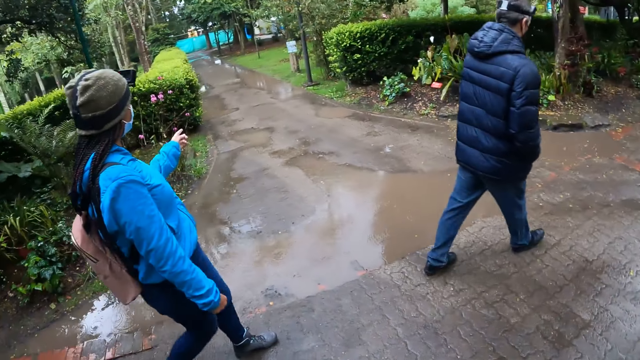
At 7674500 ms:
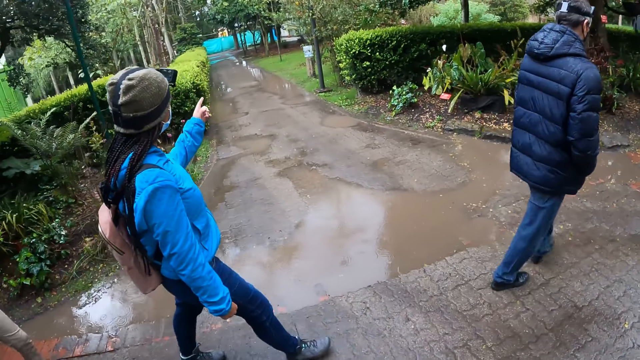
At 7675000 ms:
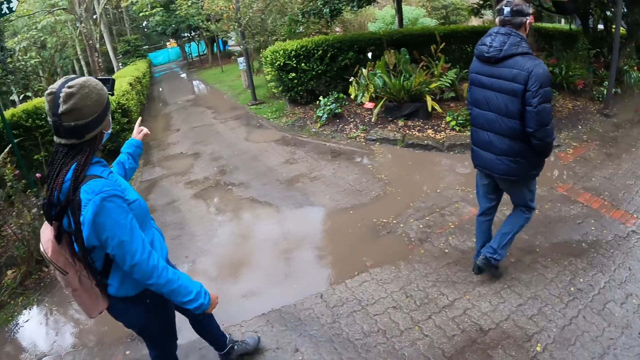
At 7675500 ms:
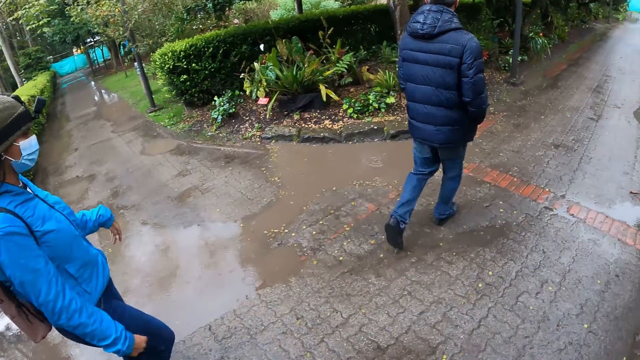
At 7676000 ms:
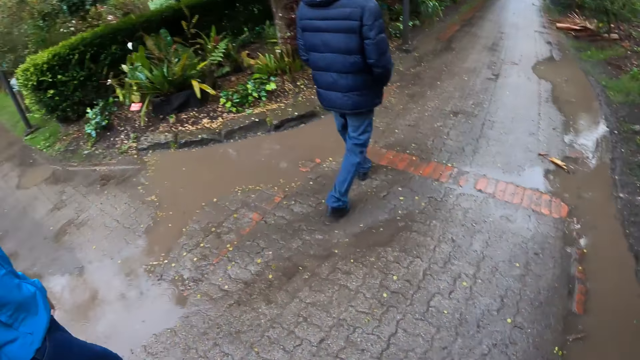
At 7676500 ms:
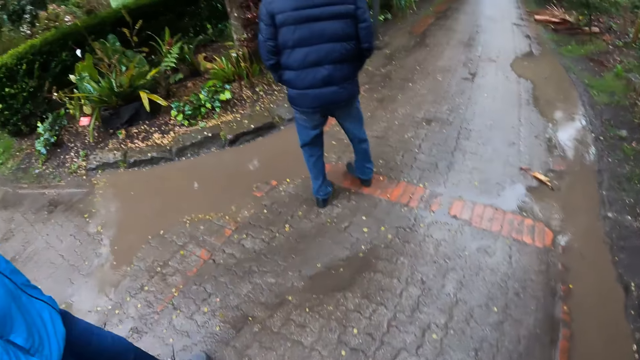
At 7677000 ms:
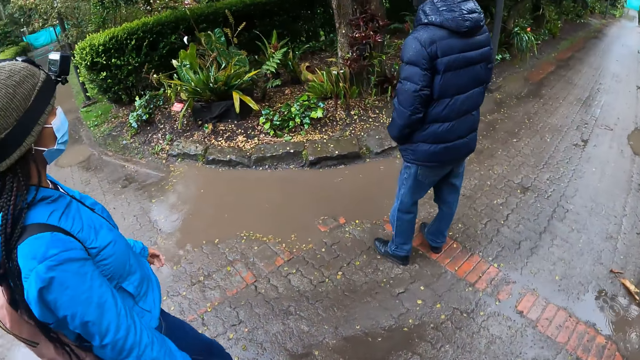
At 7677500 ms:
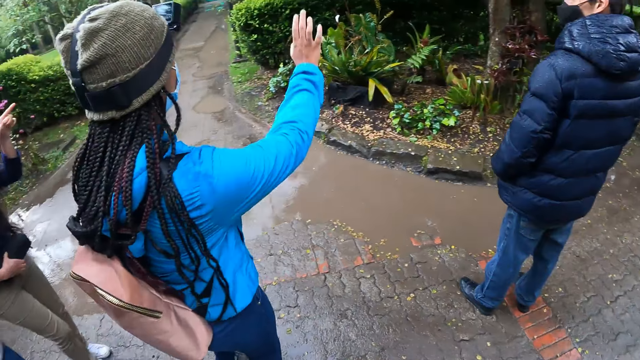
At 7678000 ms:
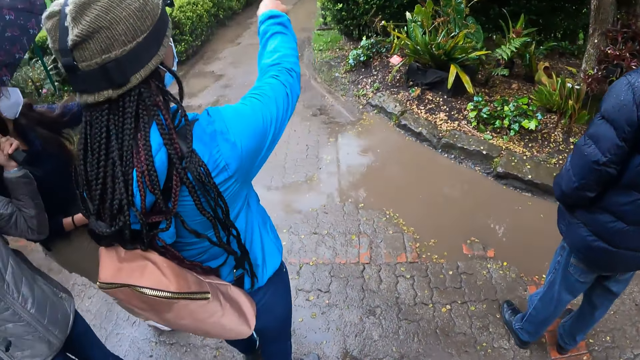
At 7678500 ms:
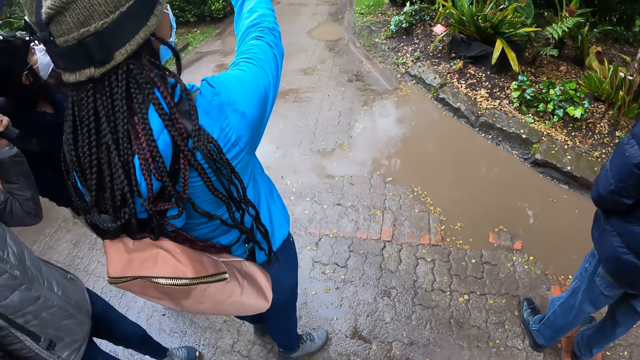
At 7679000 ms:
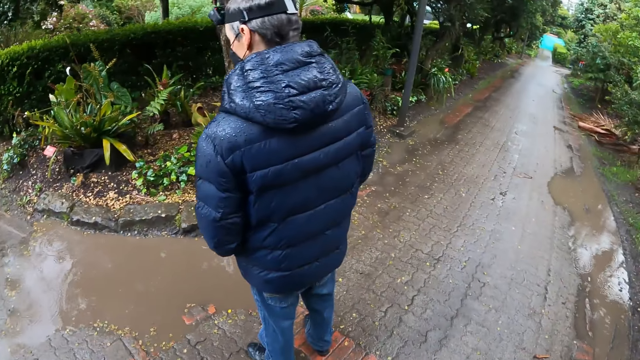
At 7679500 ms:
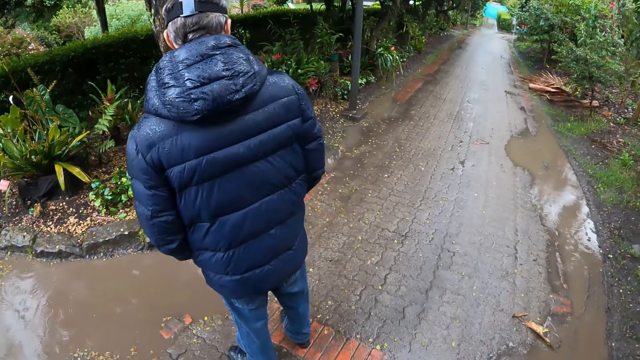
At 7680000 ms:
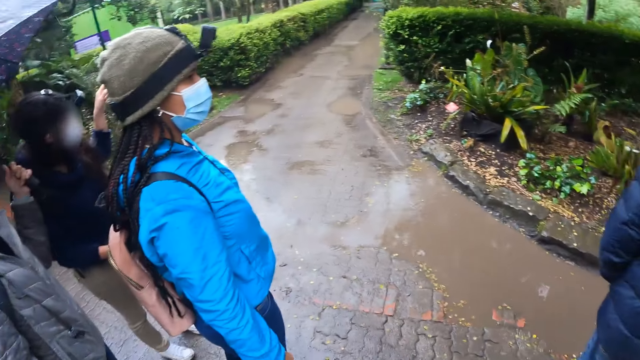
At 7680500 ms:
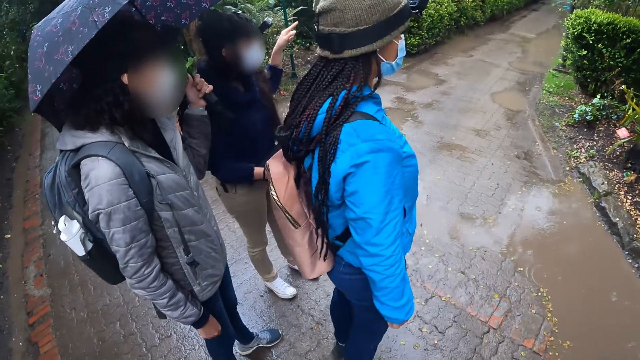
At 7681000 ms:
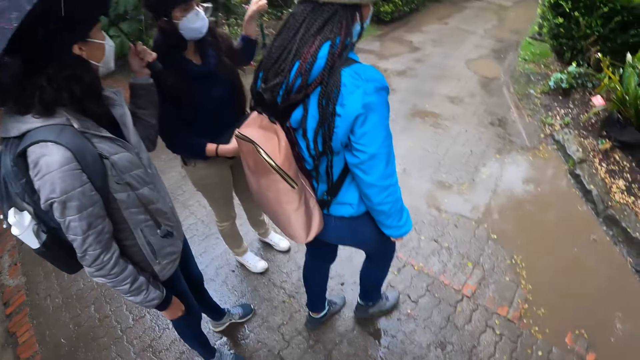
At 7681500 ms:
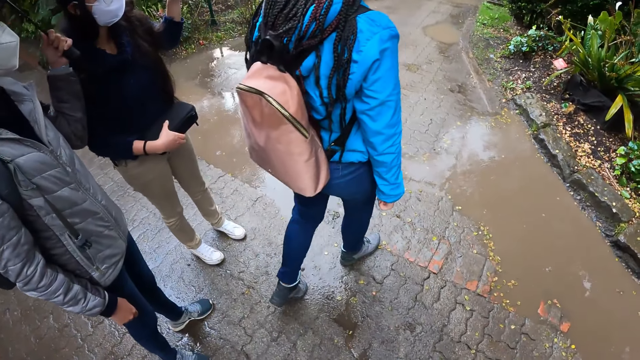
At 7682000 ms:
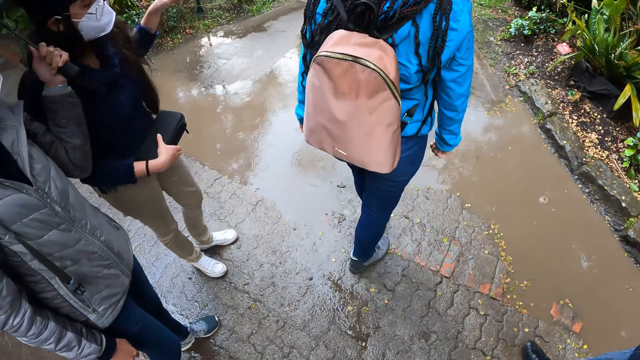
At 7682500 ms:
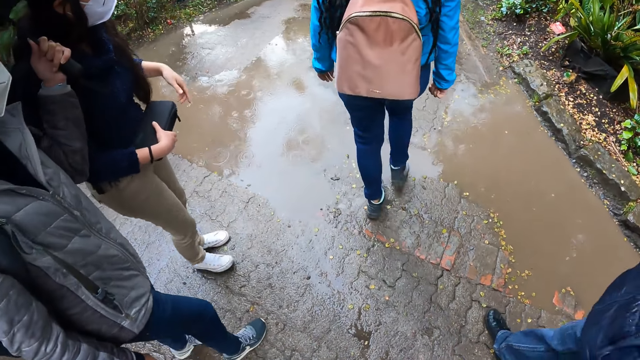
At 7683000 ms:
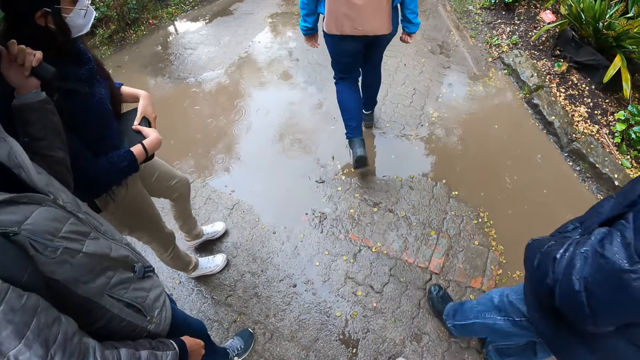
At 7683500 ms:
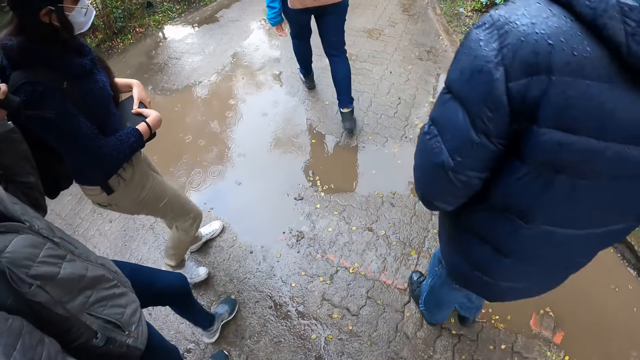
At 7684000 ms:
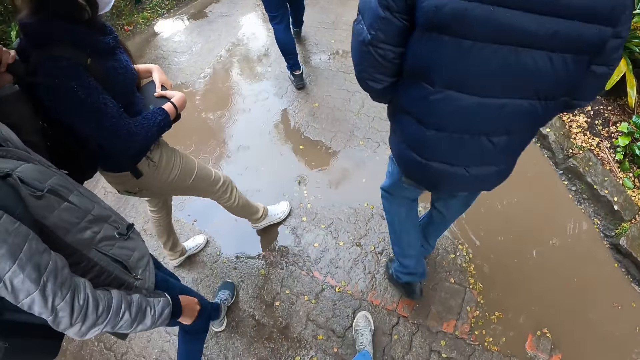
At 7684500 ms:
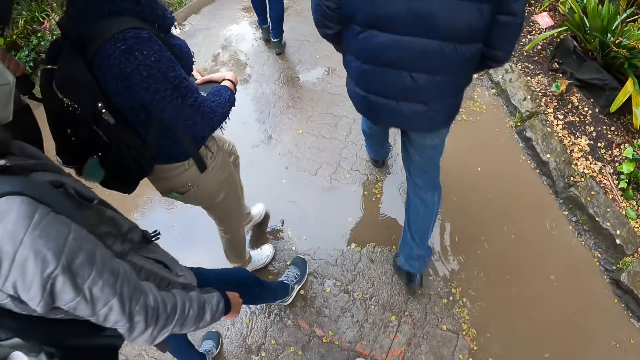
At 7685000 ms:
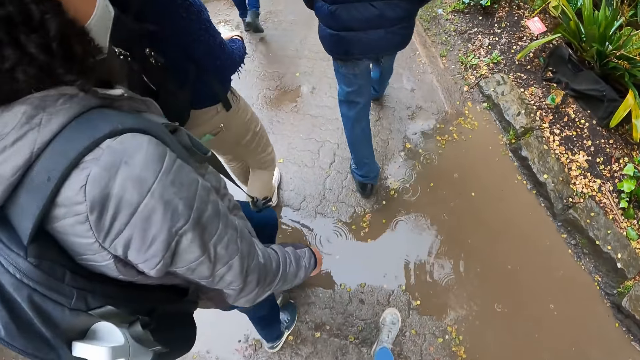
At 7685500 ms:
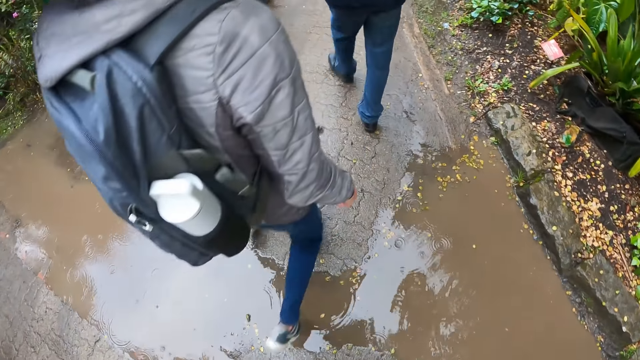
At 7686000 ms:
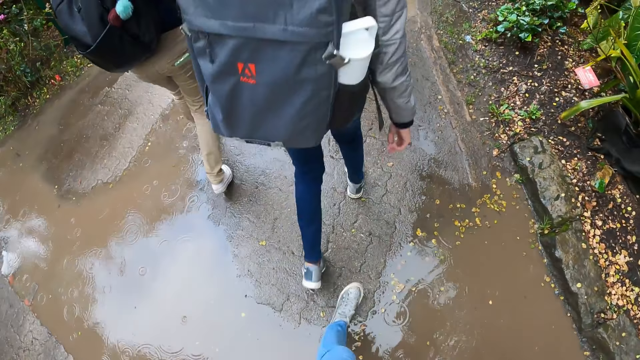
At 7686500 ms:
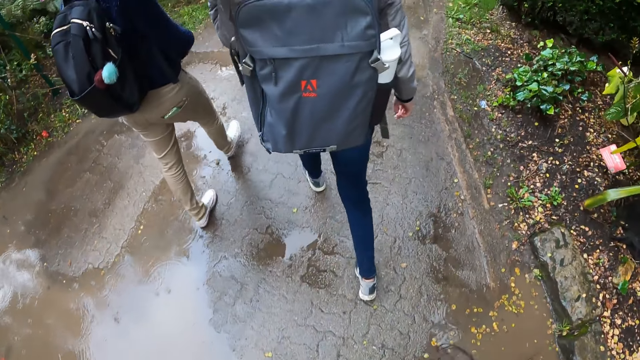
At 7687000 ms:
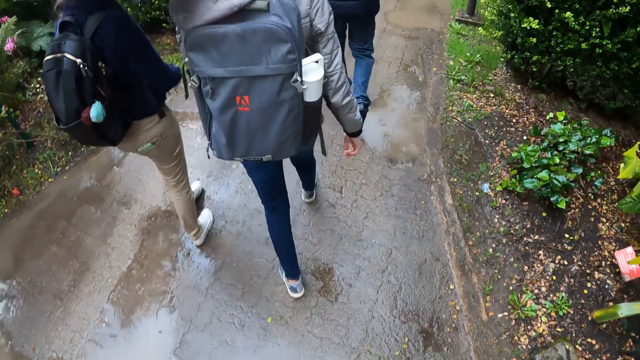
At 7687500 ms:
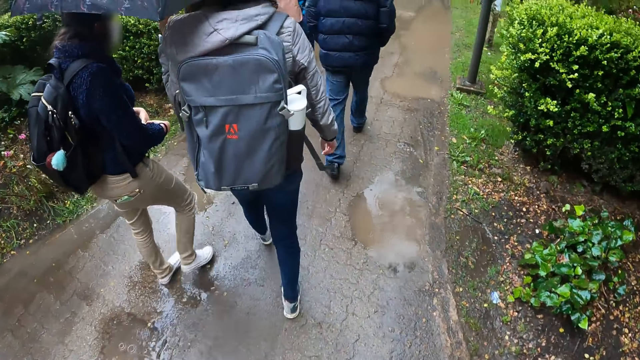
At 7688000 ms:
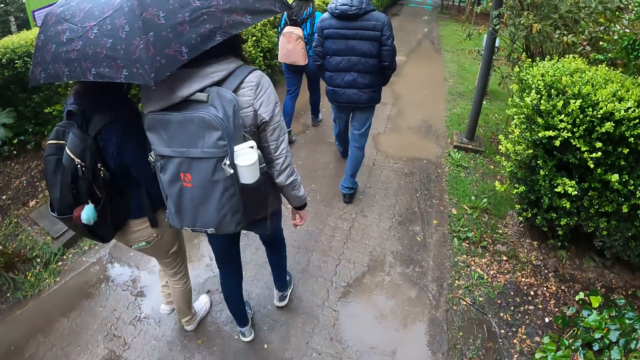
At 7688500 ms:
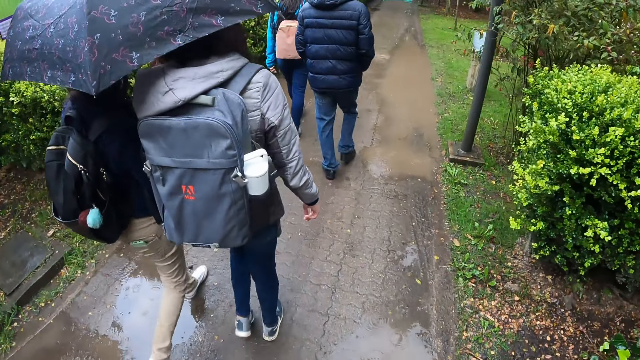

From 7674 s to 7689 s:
A woman converses with the camera wearer. The camera wearer looks down. Another woman stretches her right hand. The camera wearer looks left. The first woman converses with the camera wearer, a man, another woman, a person and another person. The camera wearer looks right. They look left. They walk forward.

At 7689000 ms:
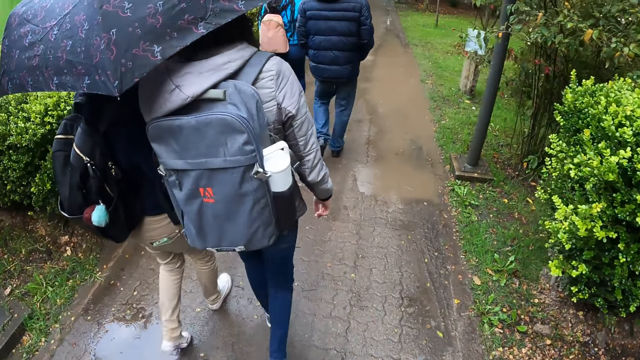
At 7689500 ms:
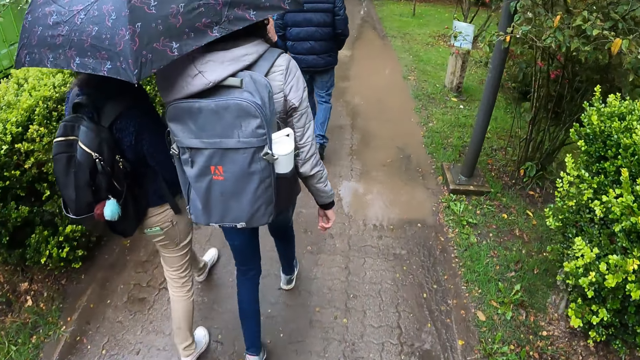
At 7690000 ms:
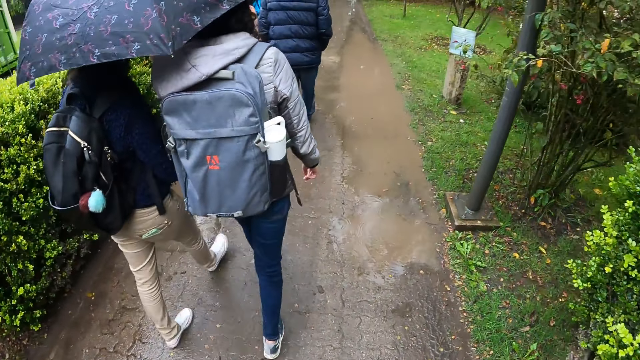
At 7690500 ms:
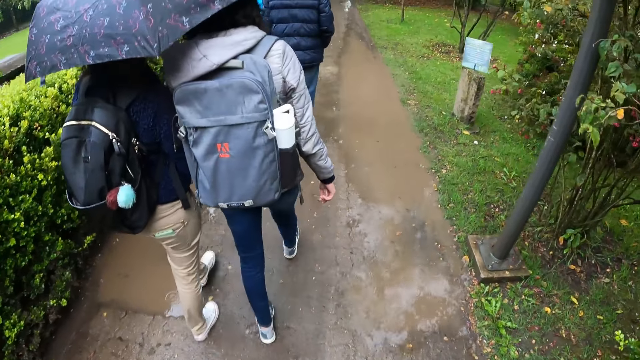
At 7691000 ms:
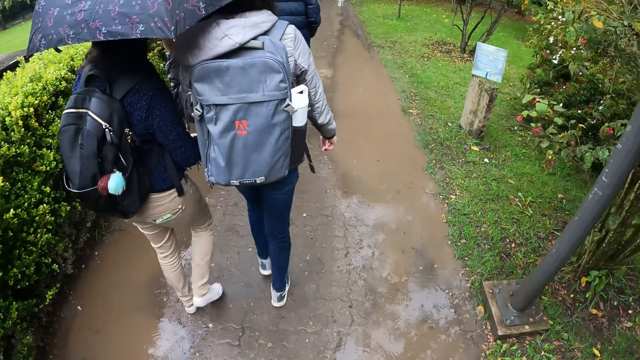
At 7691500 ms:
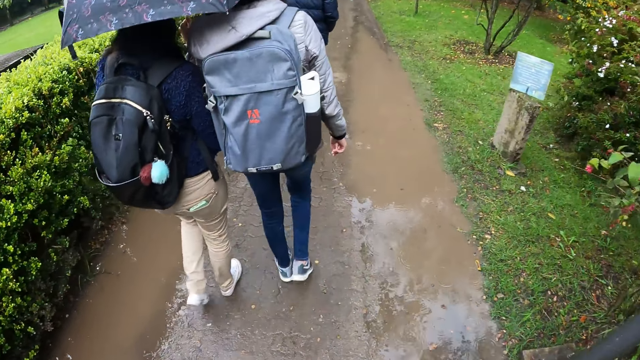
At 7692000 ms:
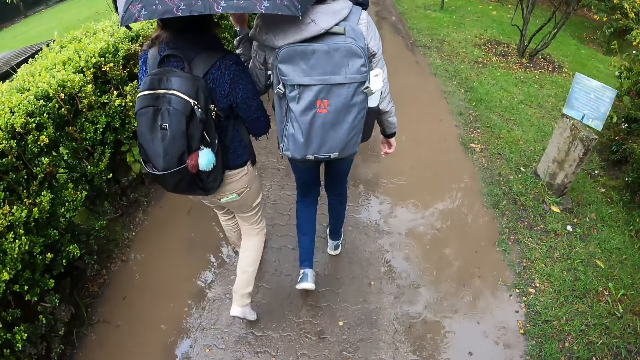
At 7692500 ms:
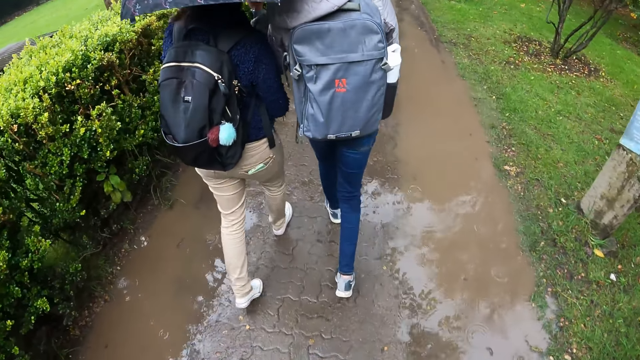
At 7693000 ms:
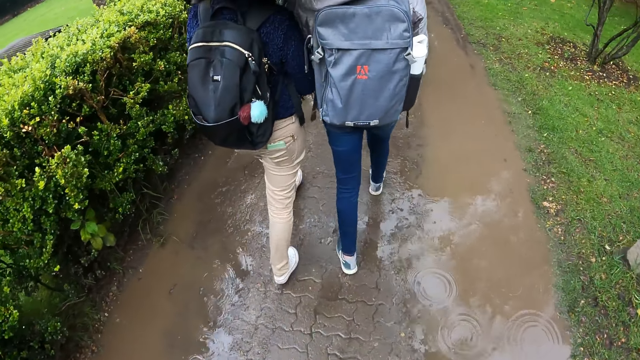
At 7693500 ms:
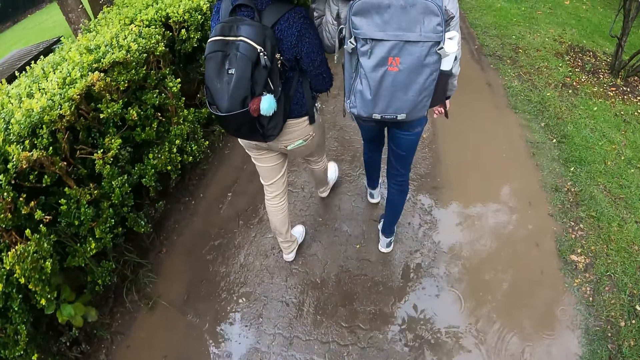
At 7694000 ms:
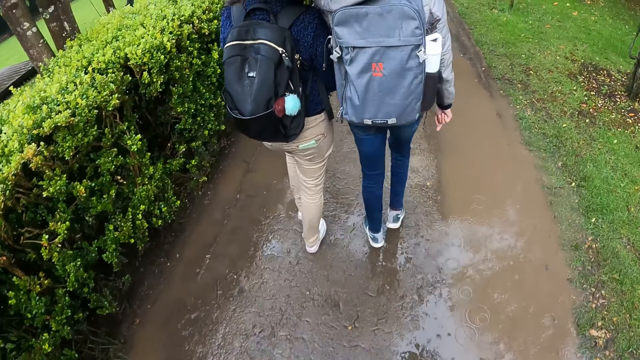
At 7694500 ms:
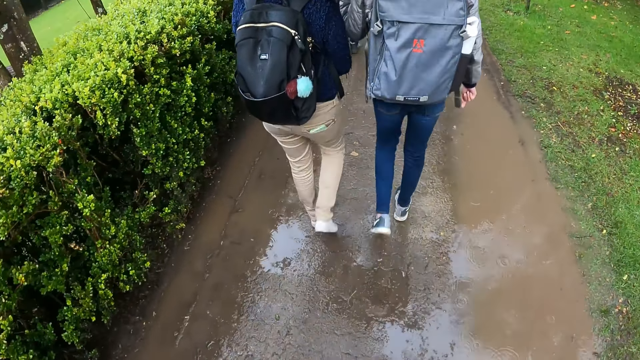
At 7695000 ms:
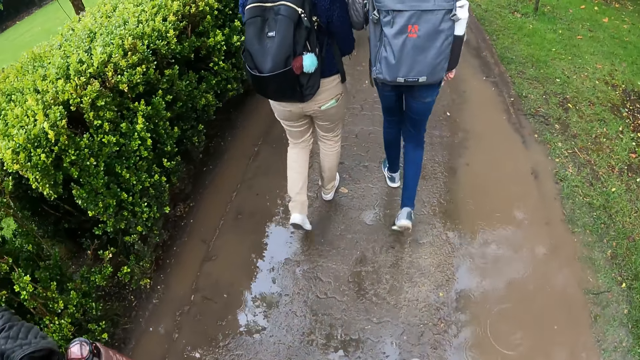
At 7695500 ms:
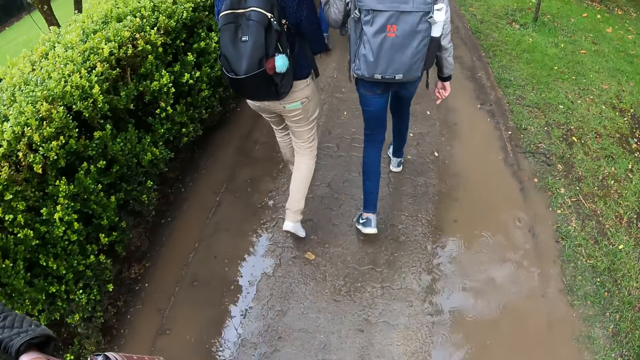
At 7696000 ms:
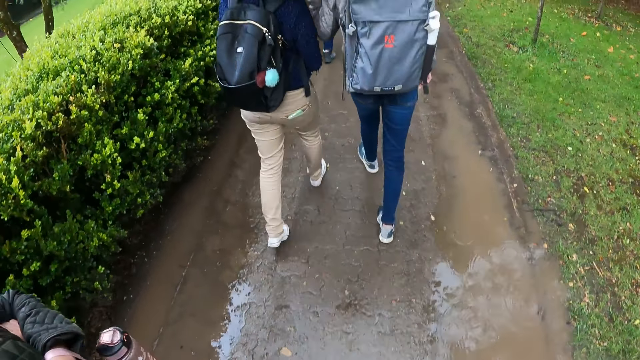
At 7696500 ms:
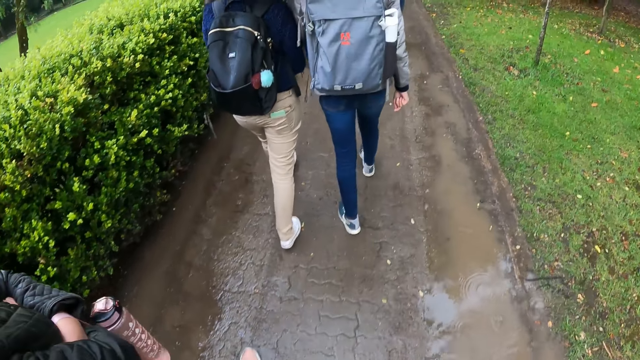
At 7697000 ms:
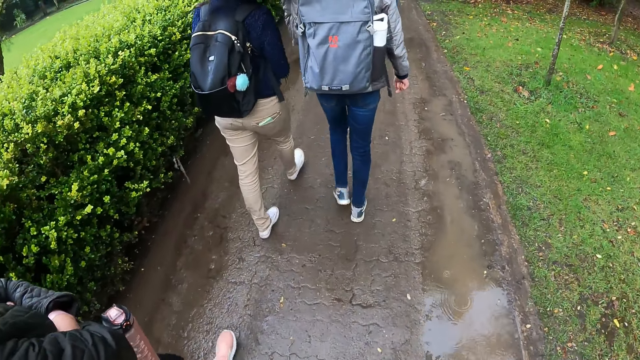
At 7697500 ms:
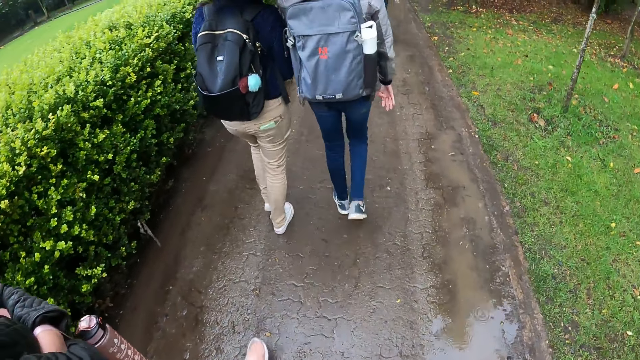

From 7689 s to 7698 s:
The camera wearer looks down.
